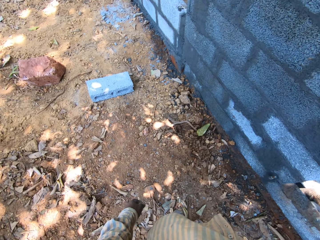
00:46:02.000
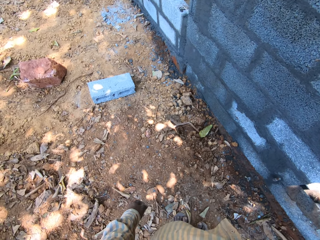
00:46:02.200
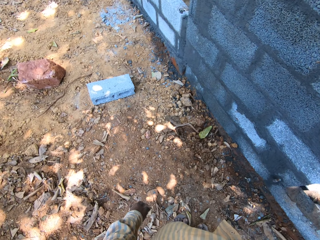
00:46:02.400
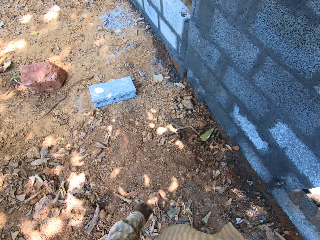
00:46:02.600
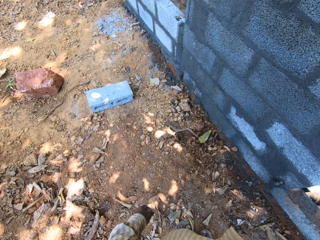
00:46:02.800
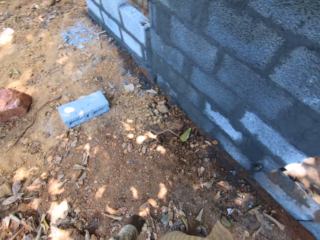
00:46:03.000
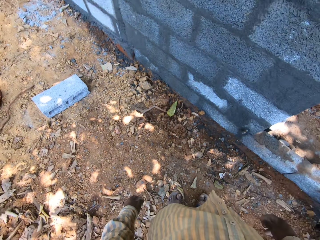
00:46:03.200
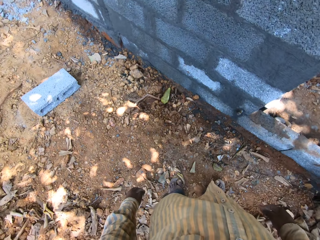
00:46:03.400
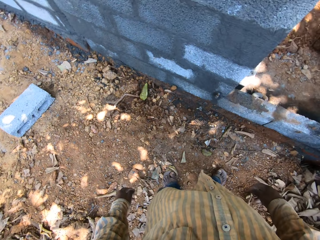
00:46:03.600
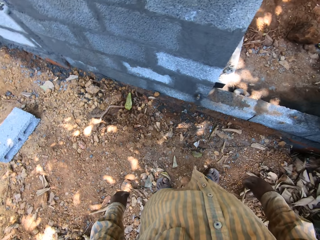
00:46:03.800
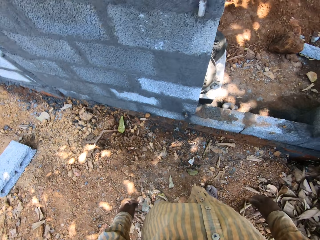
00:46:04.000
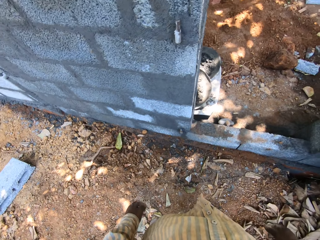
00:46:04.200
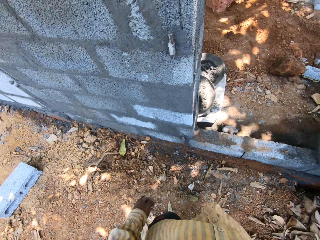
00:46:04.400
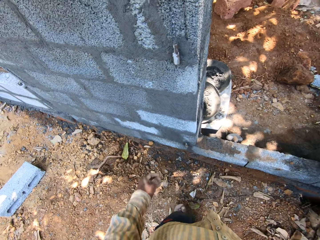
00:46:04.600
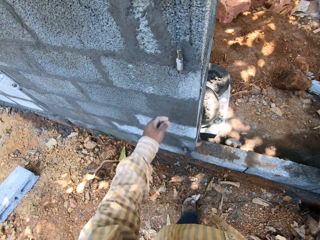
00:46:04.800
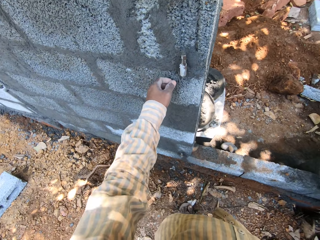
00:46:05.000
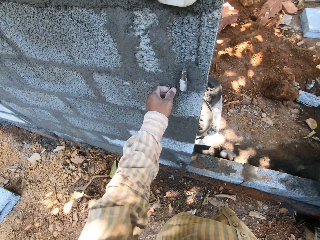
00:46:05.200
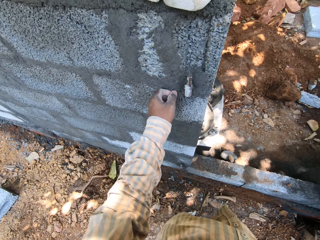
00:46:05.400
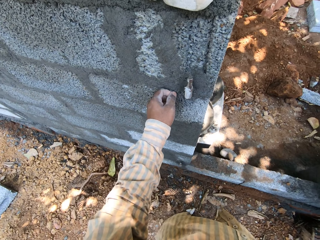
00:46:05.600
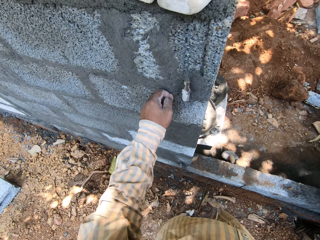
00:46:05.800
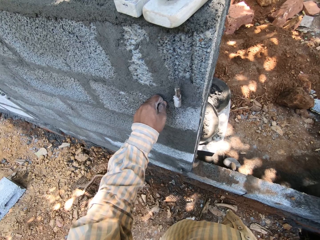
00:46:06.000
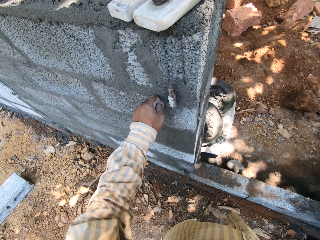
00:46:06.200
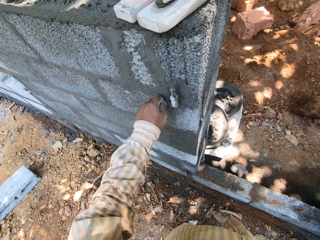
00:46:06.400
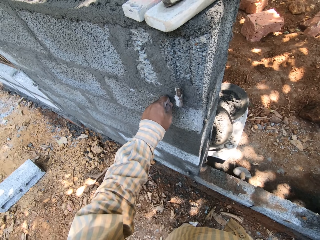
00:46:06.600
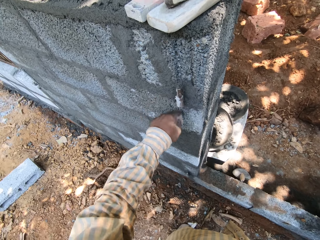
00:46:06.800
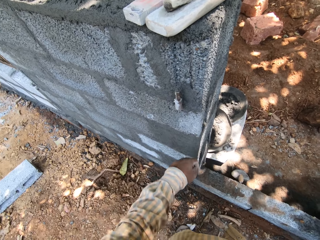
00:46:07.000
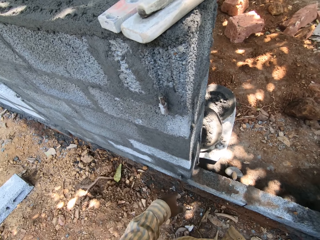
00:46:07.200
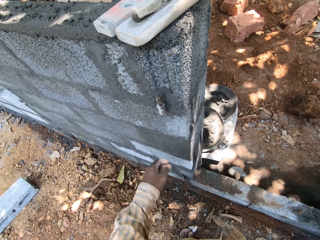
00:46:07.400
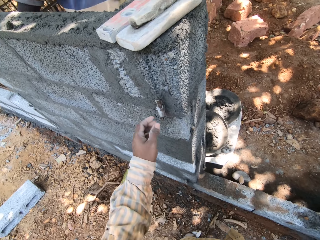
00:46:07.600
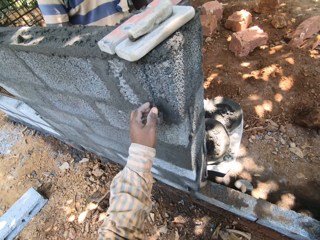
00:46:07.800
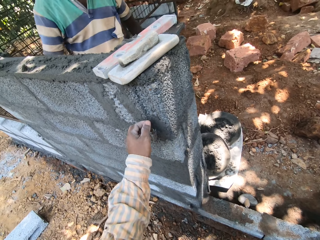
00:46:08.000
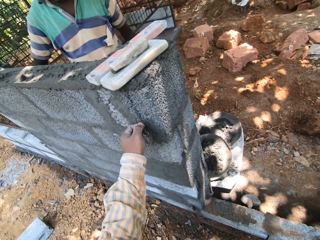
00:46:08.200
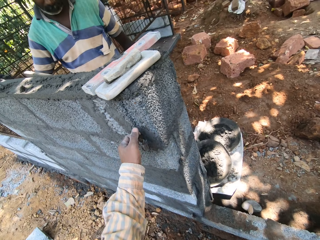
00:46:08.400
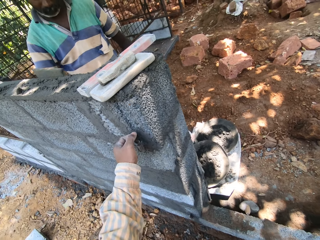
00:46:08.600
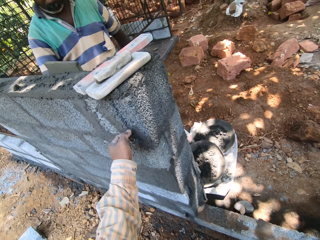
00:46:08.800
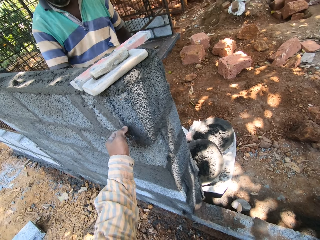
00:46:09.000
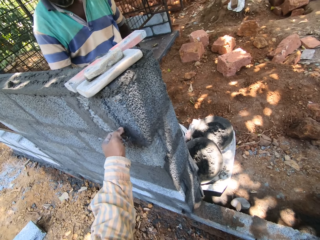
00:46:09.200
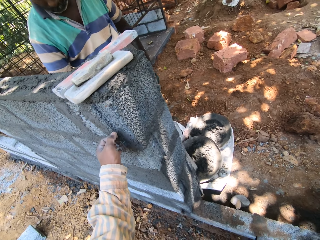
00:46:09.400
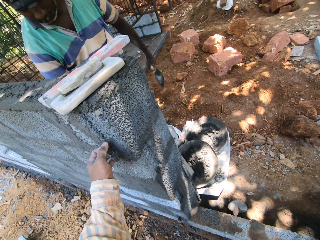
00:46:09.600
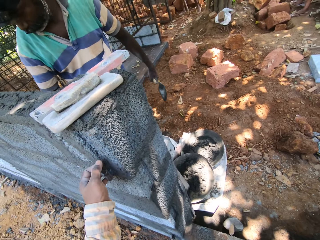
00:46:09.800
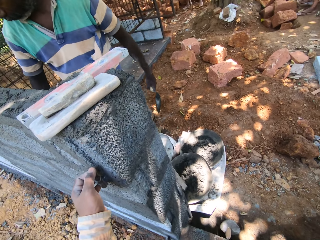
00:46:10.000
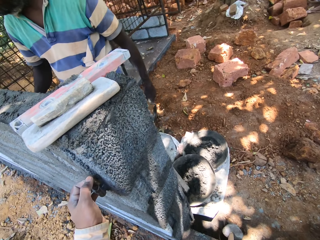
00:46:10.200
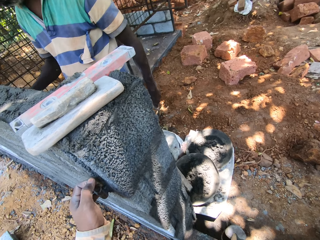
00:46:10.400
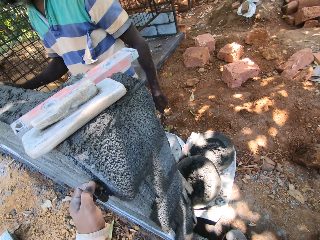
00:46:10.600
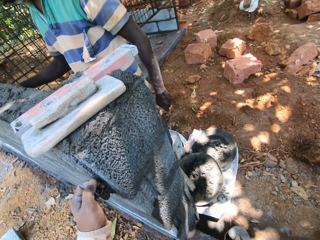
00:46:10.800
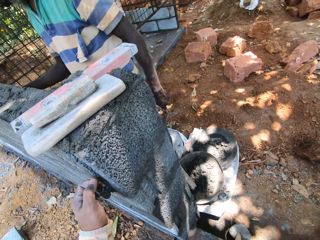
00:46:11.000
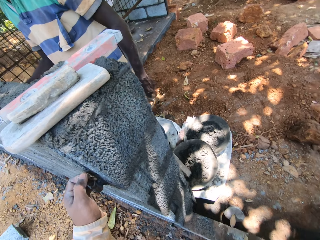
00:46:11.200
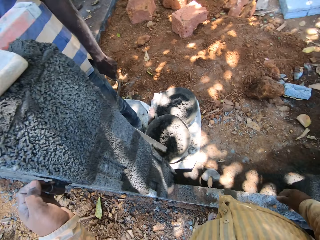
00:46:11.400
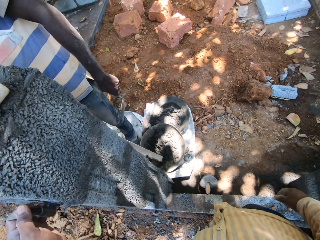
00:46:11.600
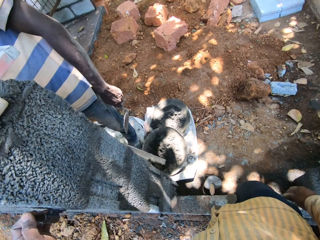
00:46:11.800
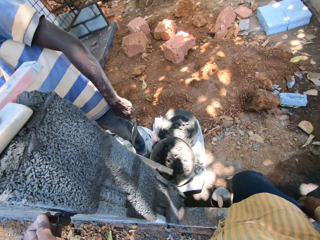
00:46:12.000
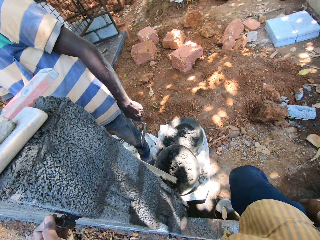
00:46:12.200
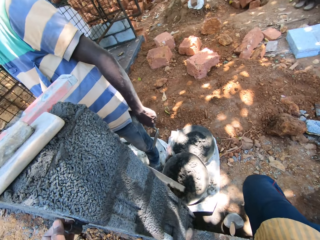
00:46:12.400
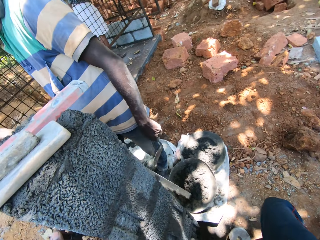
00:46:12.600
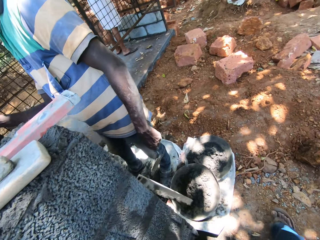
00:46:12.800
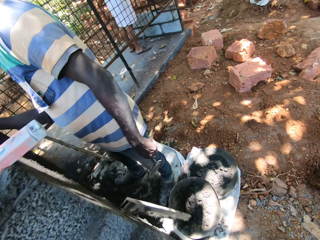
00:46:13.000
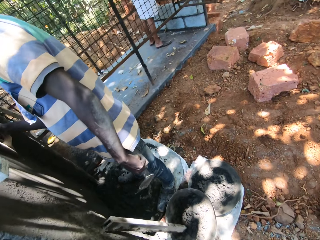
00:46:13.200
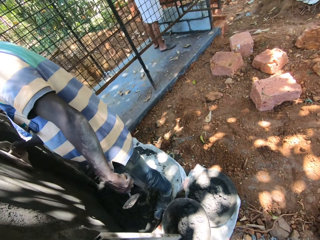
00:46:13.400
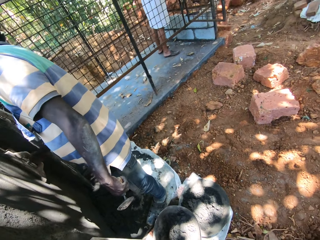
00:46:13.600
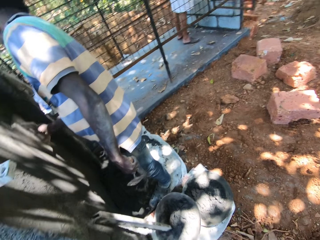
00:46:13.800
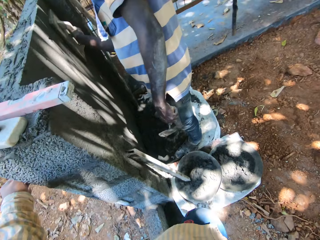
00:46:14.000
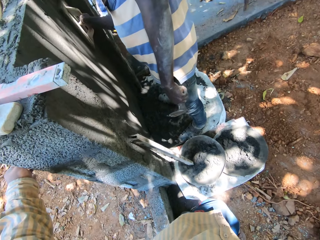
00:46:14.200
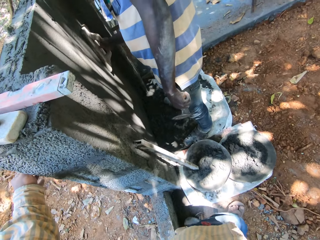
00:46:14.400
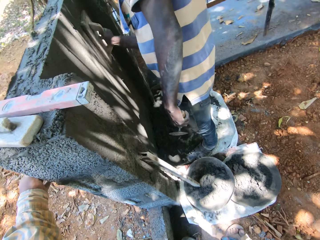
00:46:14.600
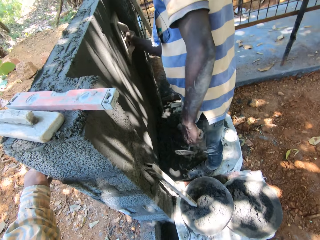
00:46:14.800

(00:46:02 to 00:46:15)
The camera wearer touches the wall with his left hand. He pulls a stick in the wall with his left hand. He holds a metal hinge on the wall with his left hand. He walks to the other side of the wall.

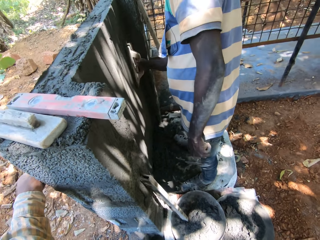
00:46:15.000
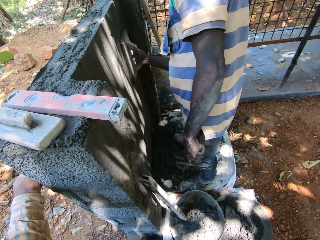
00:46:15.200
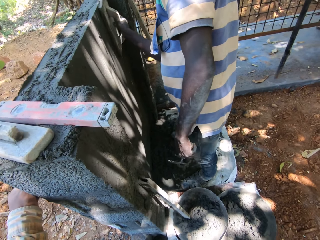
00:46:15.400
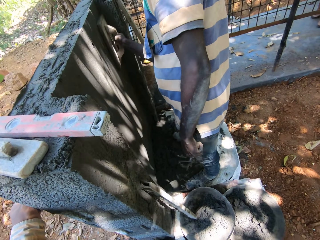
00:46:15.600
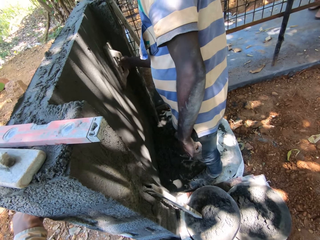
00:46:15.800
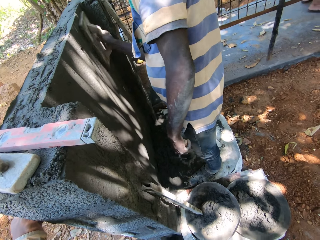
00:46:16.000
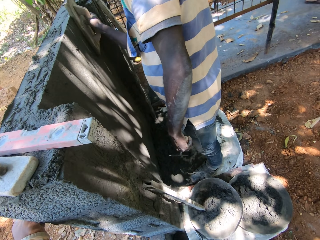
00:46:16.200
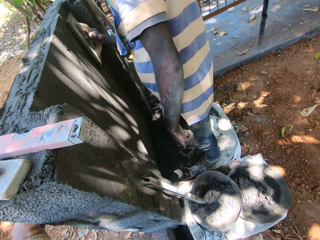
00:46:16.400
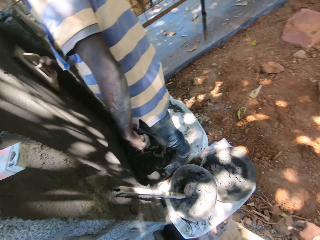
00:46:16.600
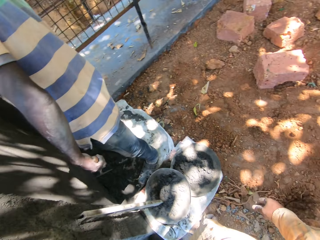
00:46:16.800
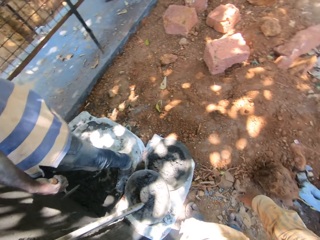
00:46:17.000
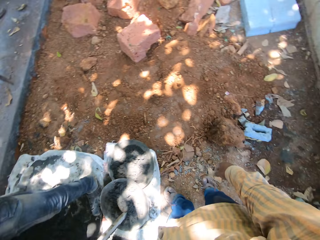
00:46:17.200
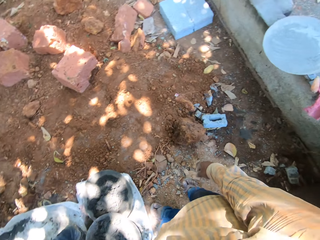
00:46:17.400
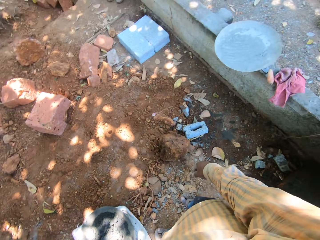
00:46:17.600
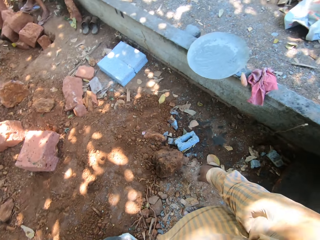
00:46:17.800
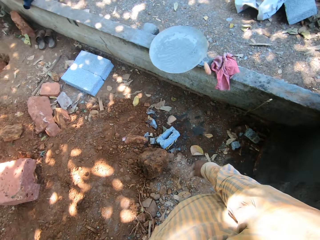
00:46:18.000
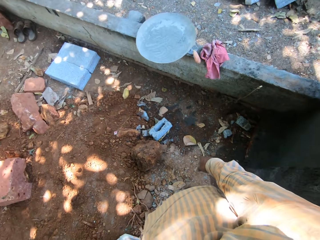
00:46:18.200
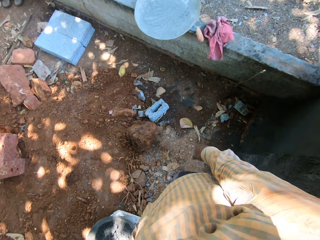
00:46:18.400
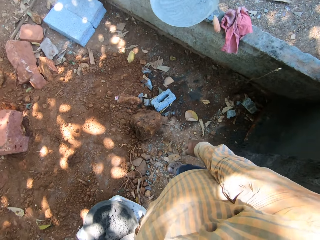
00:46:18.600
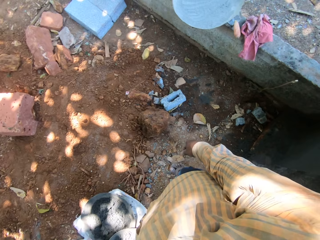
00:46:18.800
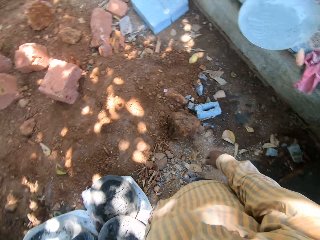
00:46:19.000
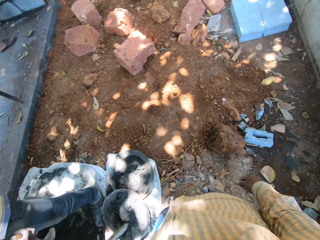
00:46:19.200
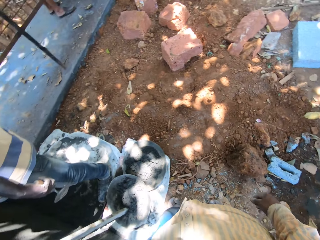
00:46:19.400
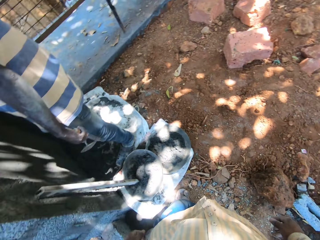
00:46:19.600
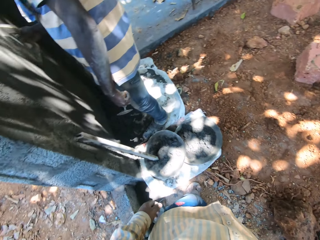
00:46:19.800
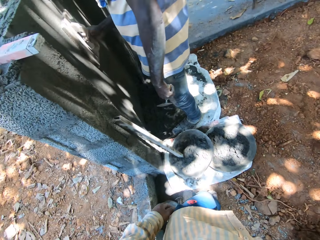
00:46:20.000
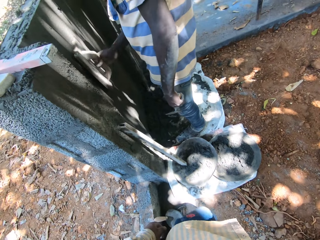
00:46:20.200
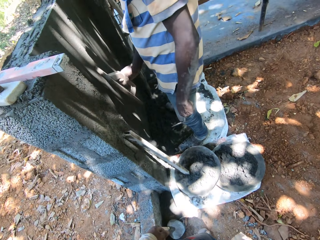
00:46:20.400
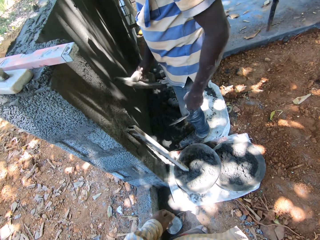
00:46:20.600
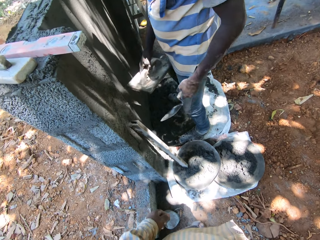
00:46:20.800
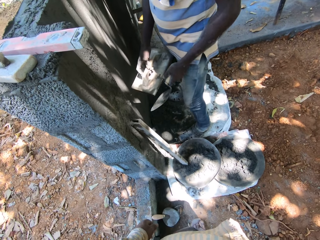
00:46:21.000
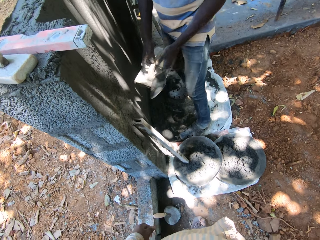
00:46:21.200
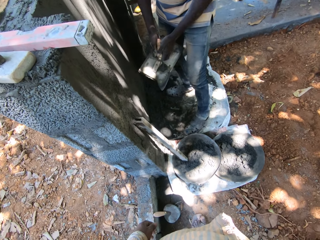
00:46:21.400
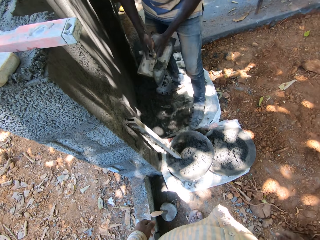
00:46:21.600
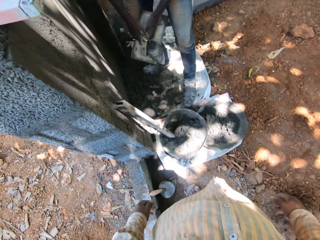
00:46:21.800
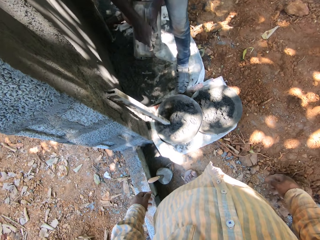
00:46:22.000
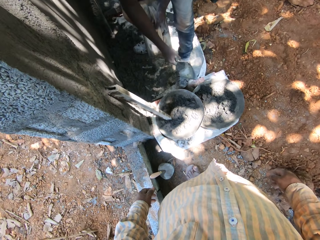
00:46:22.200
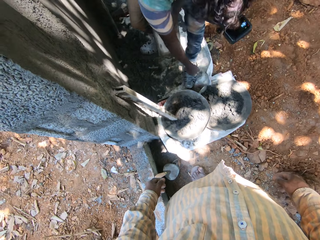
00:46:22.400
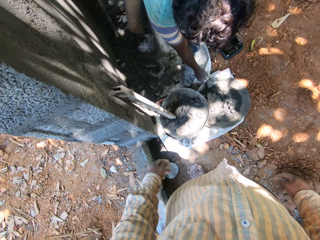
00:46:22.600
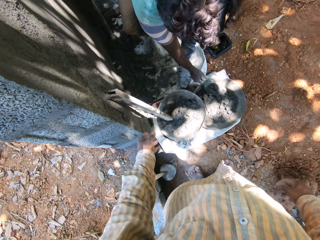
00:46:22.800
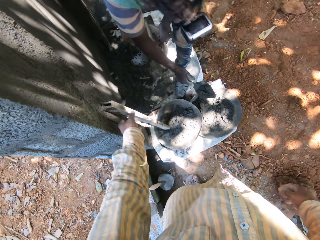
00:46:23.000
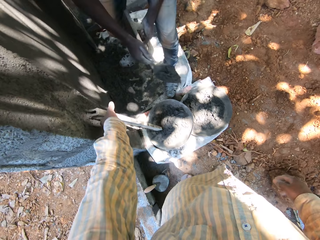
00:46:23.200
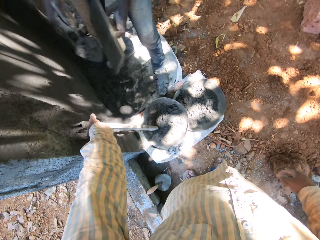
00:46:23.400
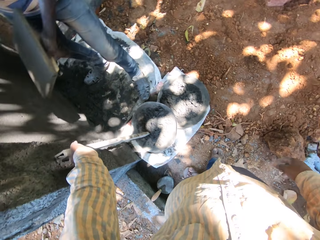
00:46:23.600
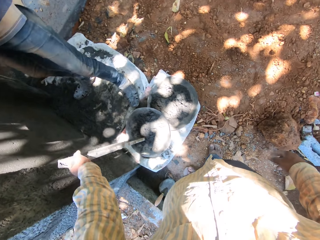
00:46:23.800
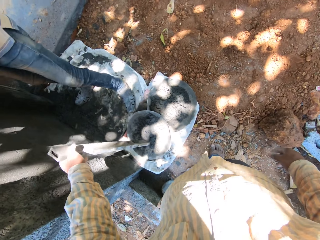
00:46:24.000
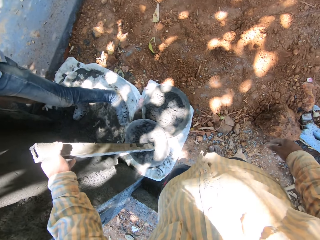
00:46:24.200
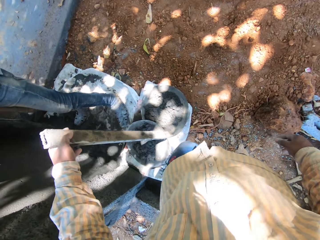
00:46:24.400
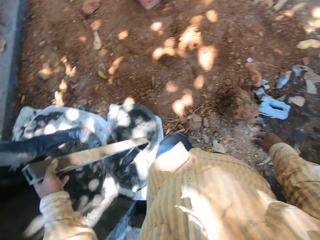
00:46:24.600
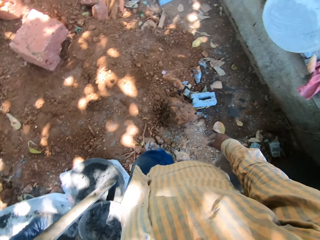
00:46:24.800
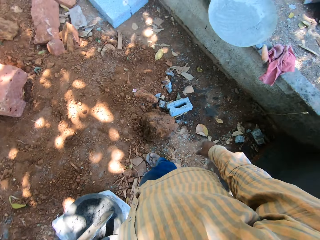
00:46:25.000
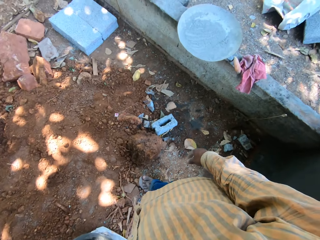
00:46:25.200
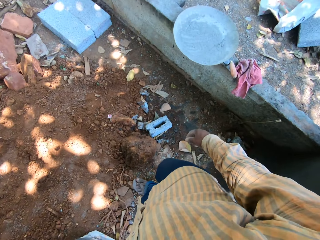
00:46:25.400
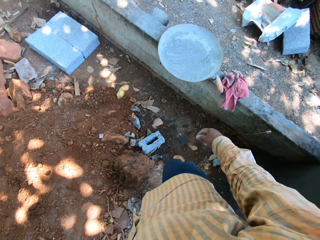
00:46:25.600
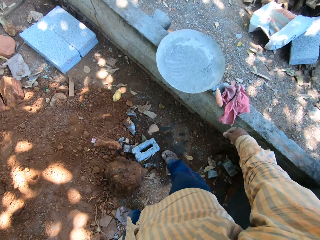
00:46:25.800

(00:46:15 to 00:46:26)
The camera wearer looks around. The man passes the trowel in his left hand to his right hand. The man lifts mortar from a mortar pan on the ground with the trowel in his right hand. The camera wearer holds a metal rod with his left hand. He lifts the rod on the mortar pan on the ground with his left hand.
